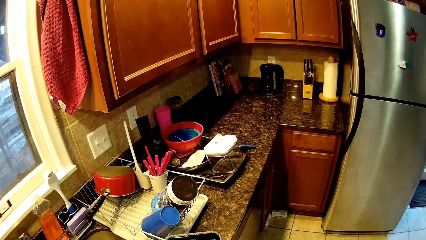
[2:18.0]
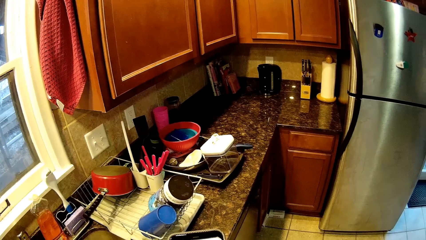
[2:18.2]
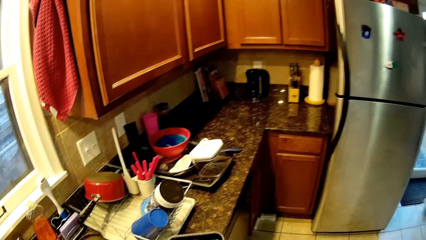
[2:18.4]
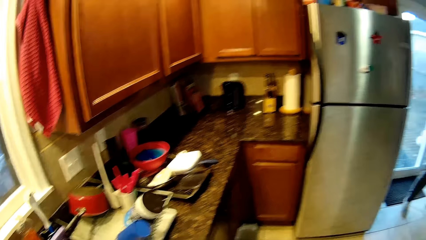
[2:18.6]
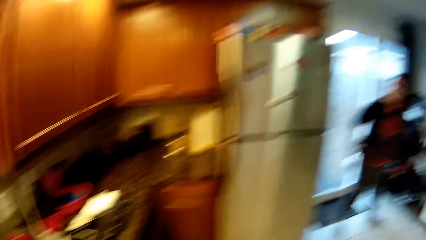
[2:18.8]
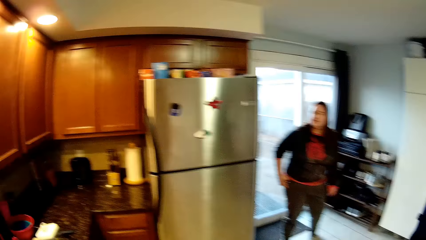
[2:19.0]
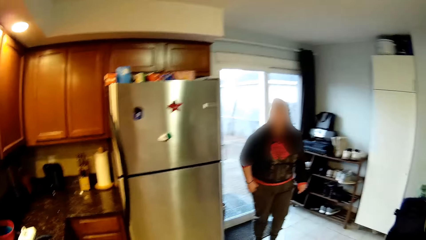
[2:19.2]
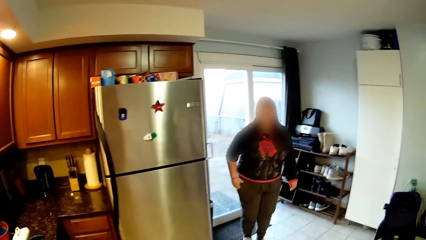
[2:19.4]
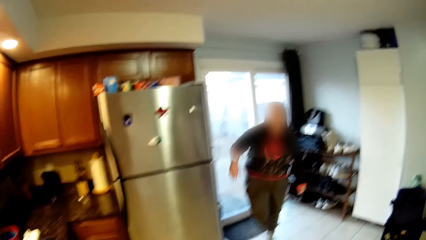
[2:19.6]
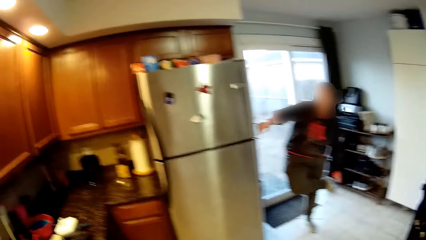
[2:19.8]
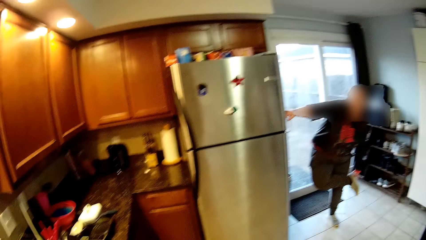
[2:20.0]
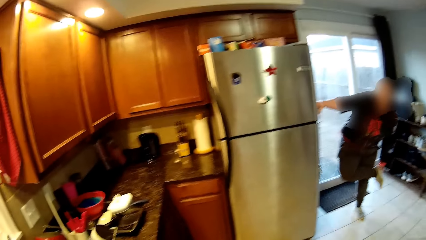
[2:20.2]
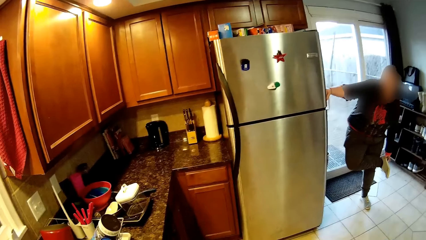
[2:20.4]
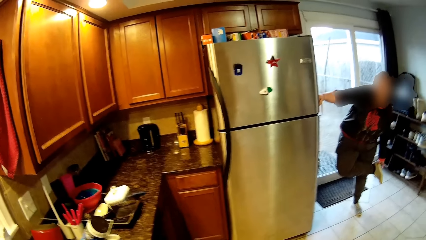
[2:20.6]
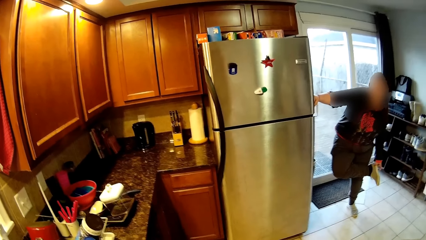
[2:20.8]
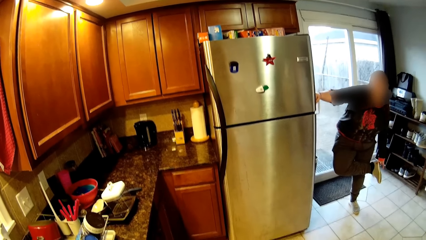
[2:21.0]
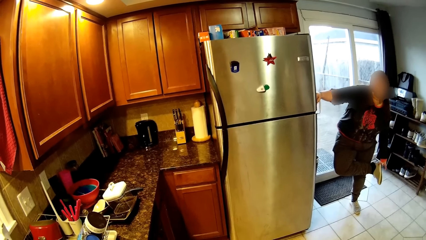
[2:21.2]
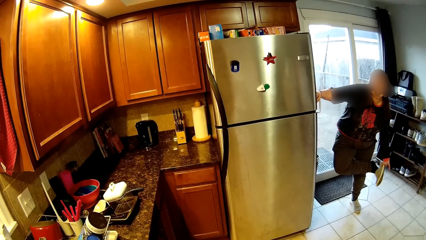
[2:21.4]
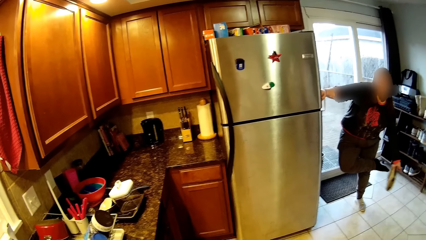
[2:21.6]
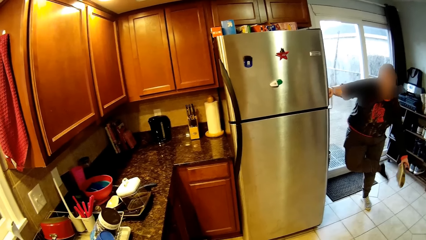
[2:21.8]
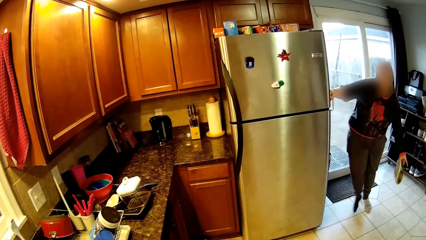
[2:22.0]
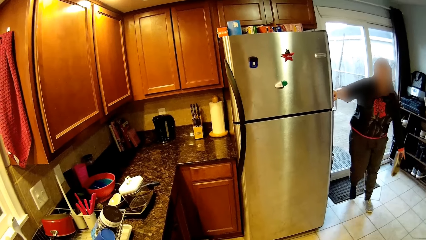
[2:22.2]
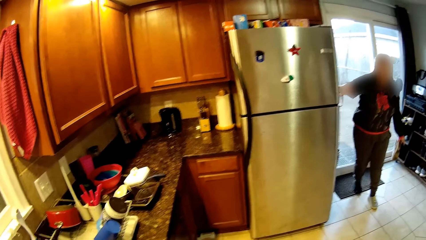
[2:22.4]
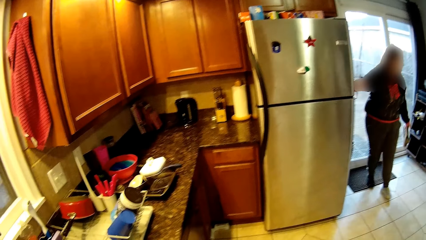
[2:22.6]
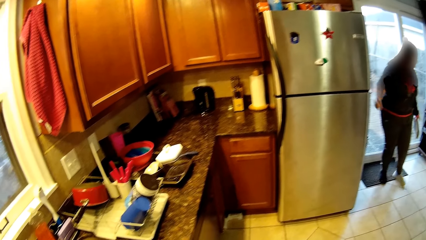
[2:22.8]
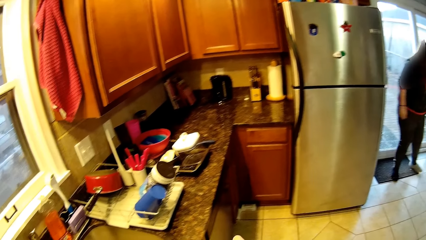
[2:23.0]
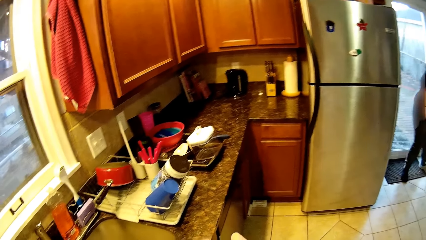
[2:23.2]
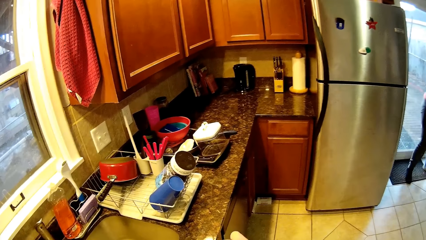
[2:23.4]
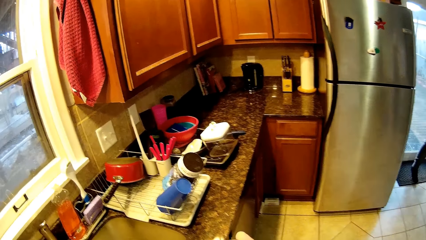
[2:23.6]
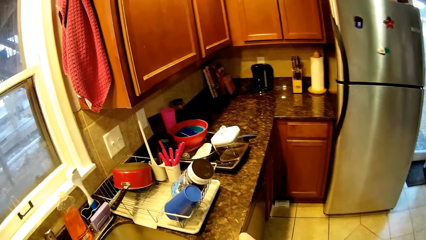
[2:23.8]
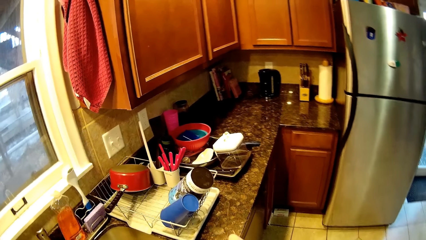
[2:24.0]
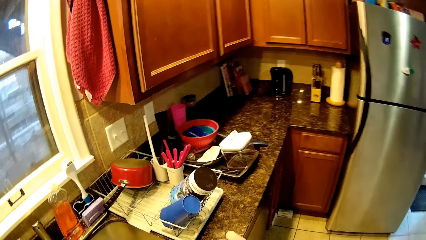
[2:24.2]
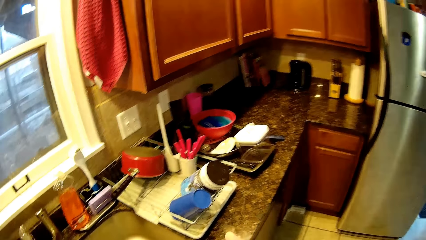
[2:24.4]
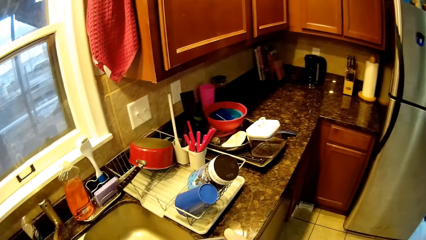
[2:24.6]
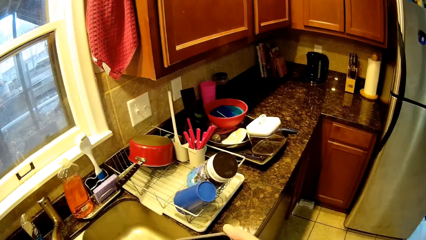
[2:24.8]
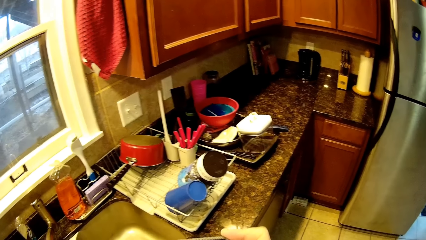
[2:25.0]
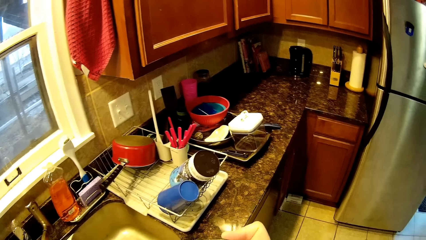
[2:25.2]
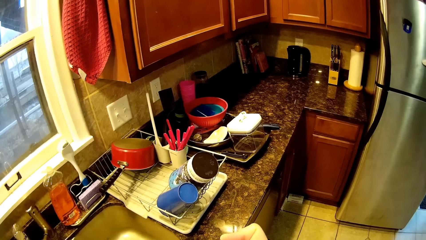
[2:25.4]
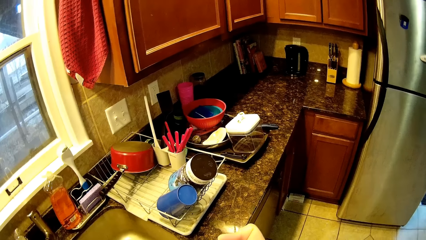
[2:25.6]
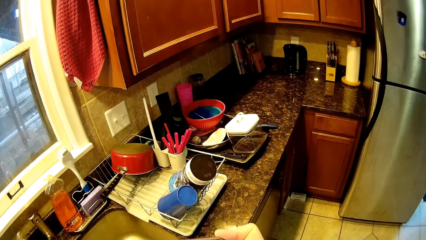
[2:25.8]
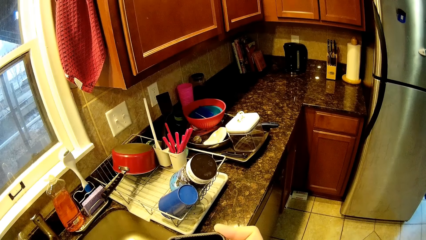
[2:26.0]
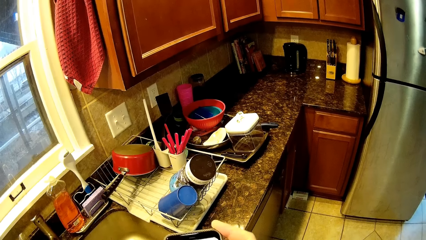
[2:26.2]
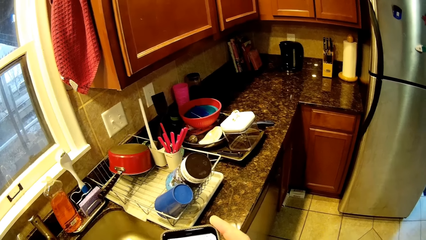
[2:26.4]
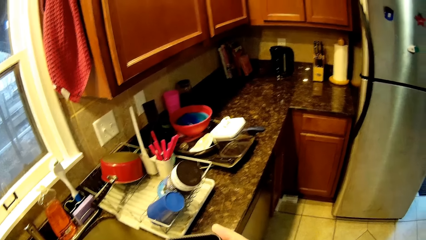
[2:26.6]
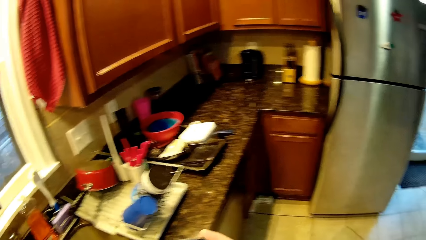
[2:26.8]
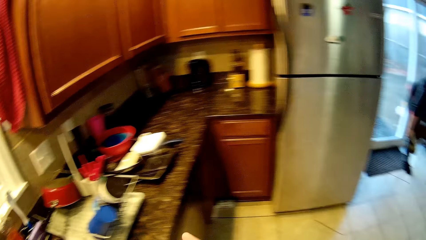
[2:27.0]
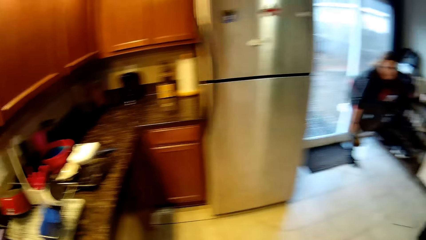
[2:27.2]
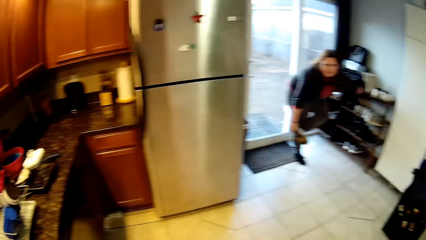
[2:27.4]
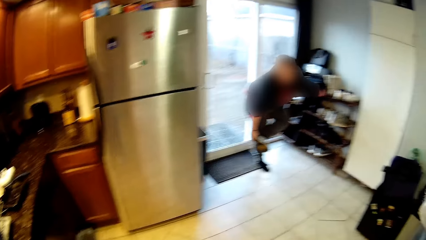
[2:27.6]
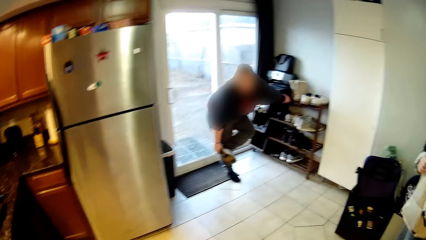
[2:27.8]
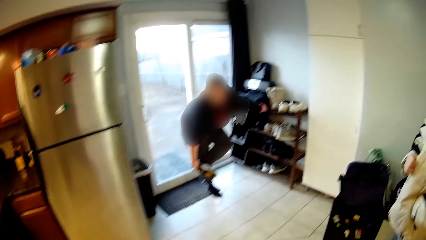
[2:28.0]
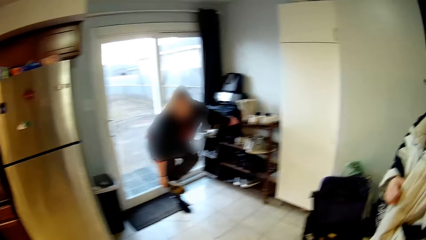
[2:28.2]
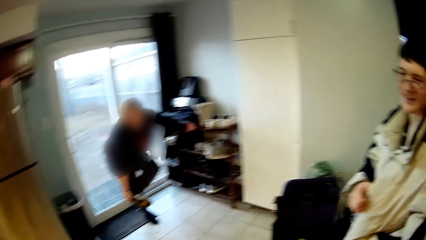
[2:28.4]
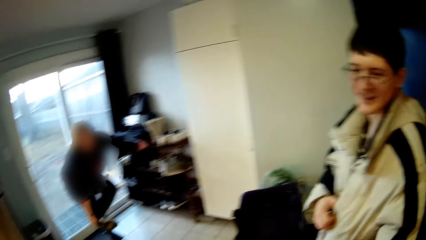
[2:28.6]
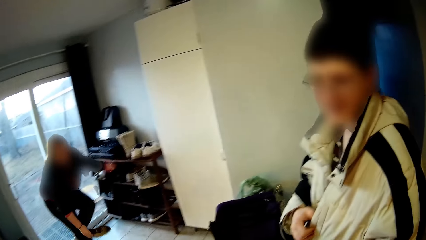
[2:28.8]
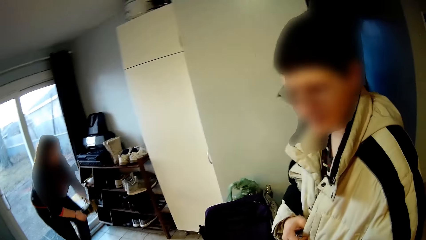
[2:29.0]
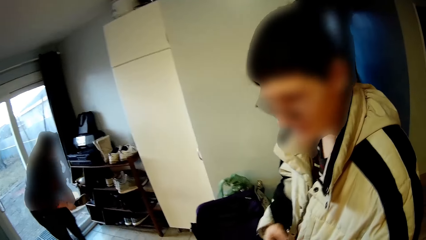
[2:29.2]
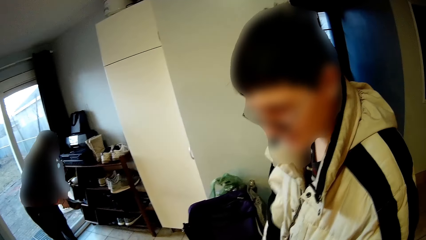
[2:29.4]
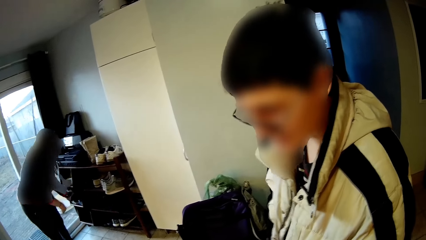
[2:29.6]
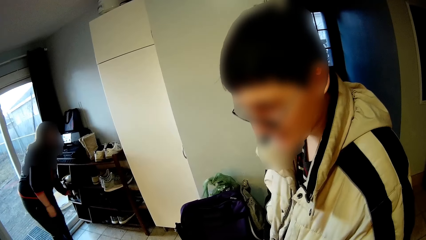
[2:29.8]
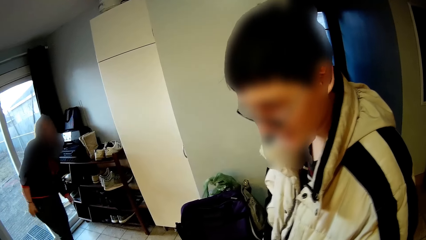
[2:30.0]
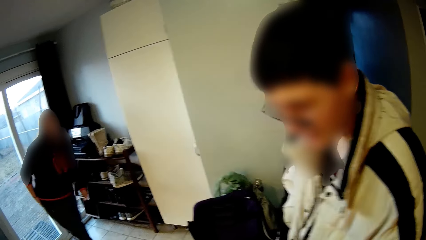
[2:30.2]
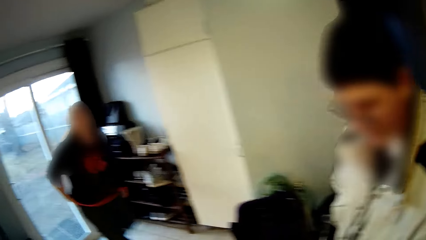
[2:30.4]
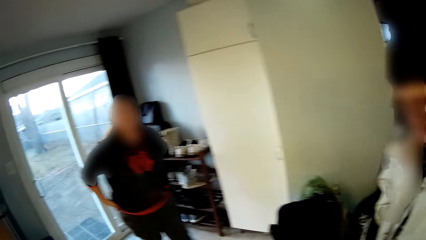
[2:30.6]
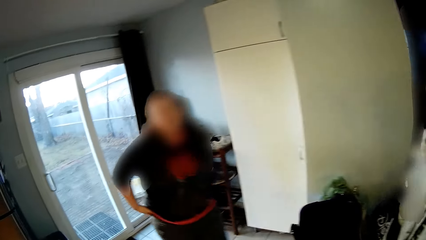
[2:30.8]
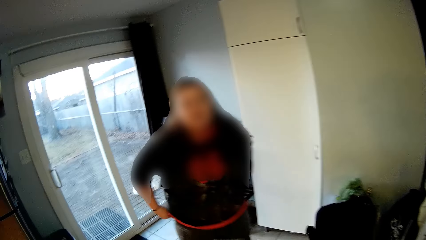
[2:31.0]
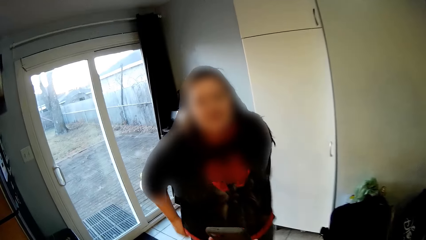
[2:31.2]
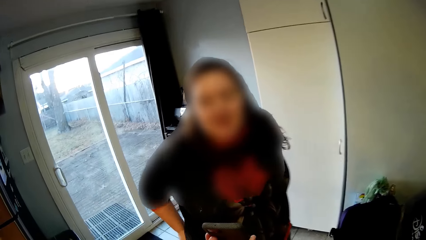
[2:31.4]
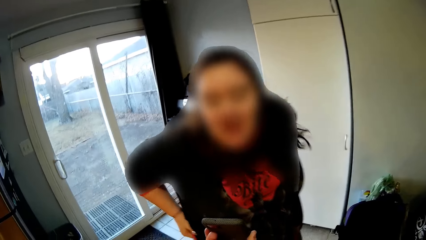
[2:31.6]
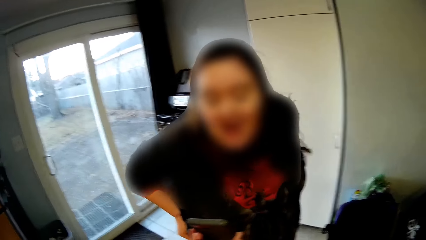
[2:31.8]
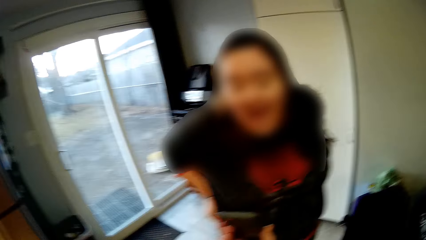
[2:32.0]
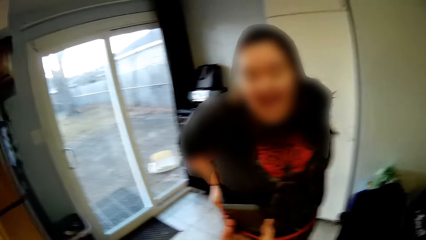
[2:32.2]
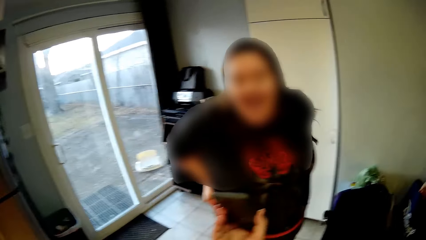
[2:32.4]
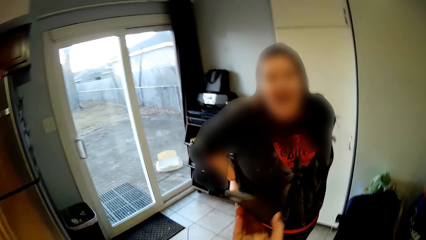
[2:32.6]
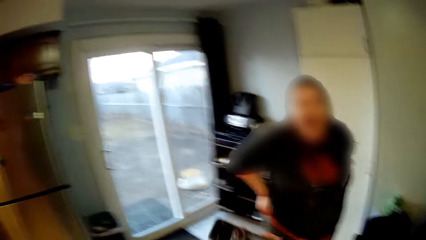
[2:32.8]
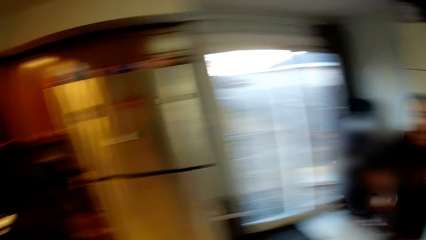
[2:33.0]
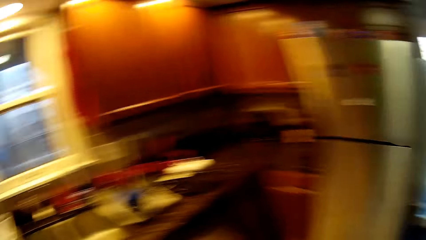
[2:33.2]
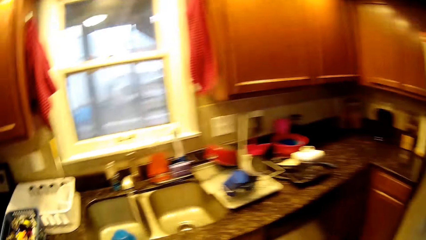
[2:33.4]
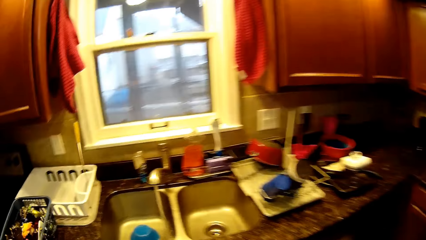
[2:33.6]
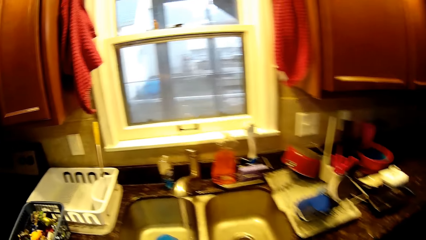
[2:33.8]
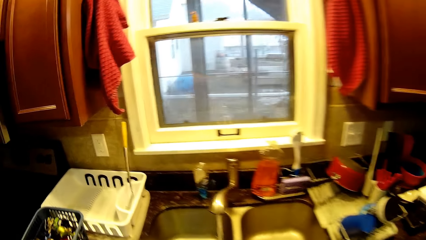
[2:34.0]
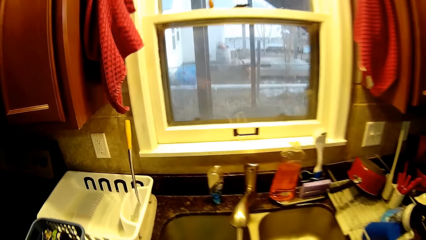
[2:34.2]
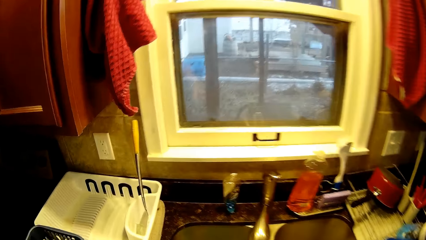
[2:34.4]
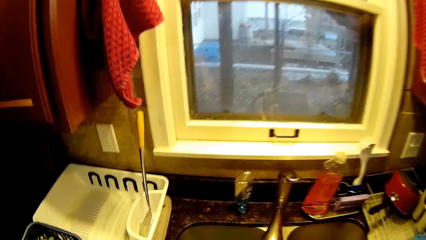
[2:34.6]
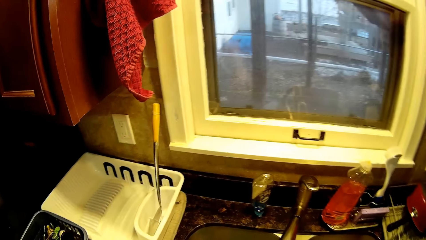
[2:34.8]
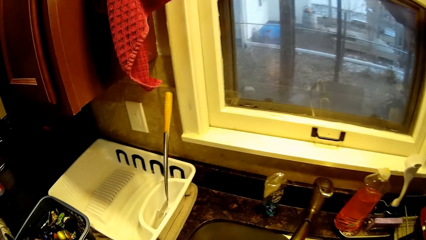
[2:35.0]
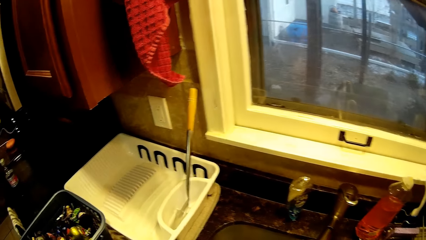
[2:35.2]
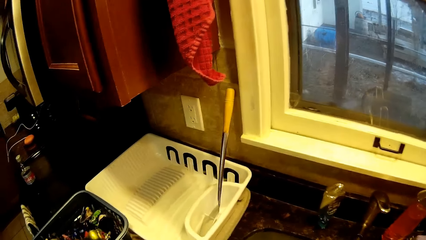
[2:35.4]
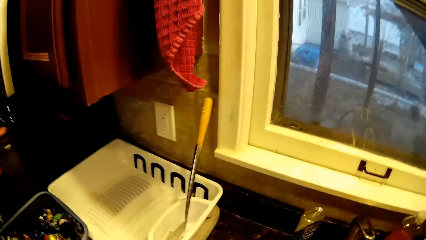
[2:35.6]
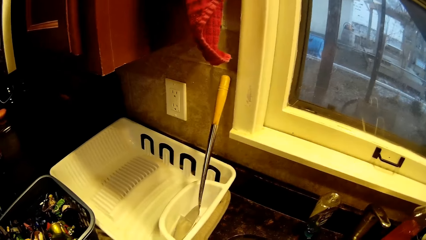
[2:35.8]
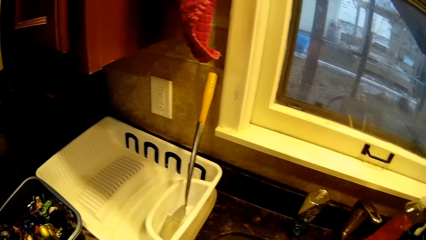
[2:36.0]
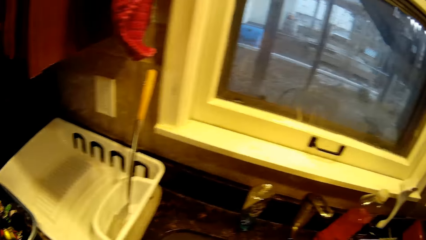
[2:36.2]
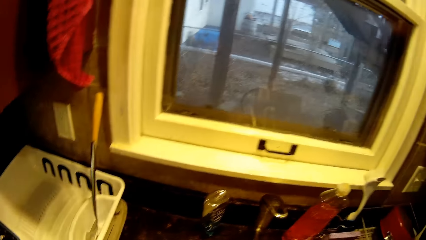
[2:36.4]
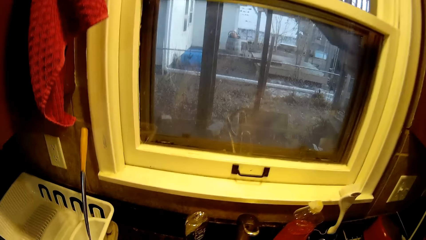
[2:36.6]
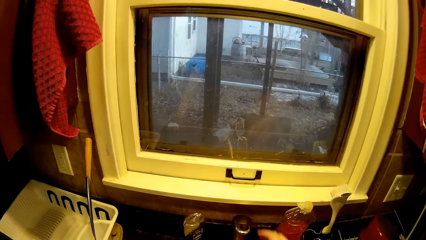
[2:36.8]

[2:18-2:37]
The camera wearer operates the phone. A woman touches the shoe. The woman removes the shoe. The woman moves back. The woman removes the other shoe. A man holds a jacket. The woman puts the shoe on a shoe rack. The man appears. The woman moves towards the man. The camera wearer shows the woman his phone. The woman pushes her trouser. The camera wearer converses.
